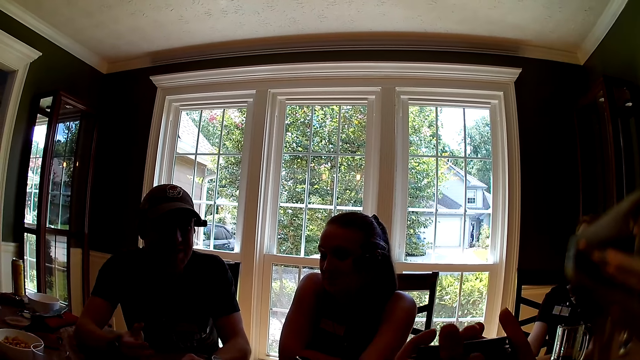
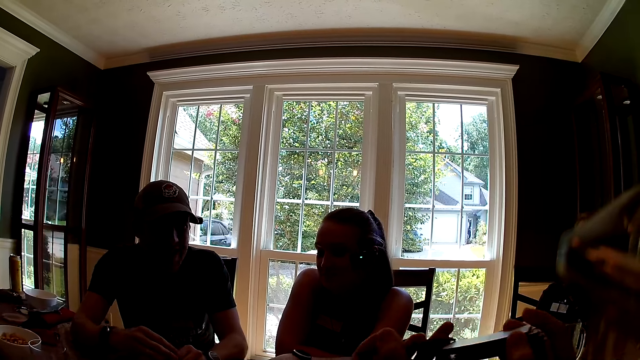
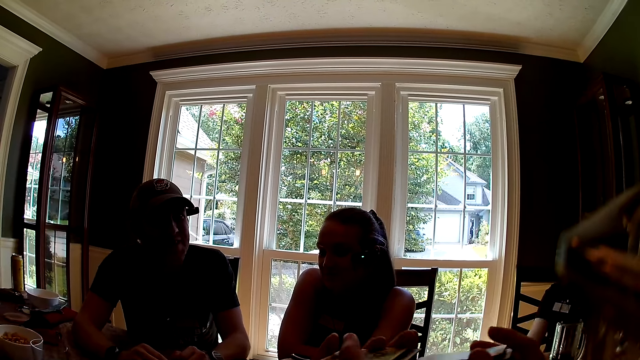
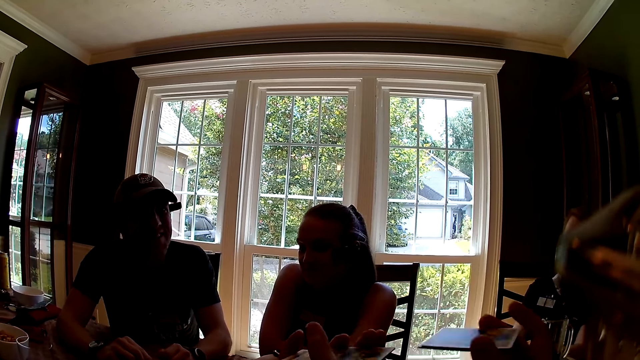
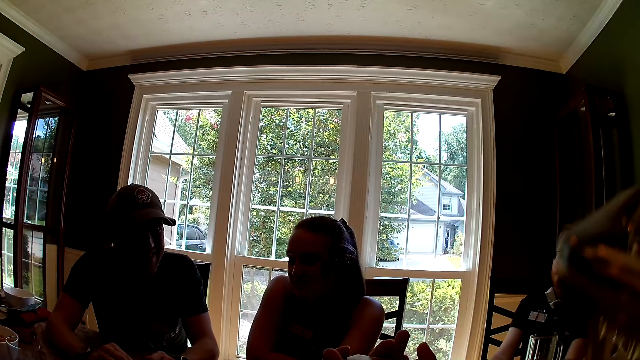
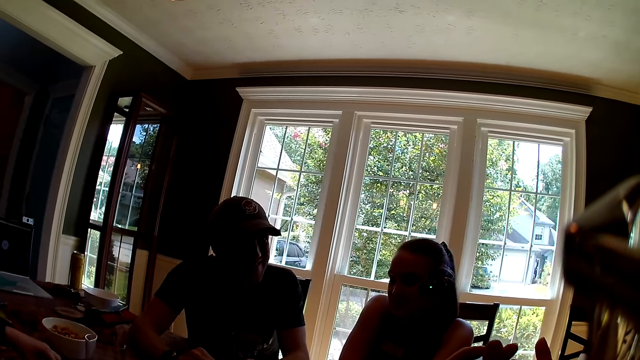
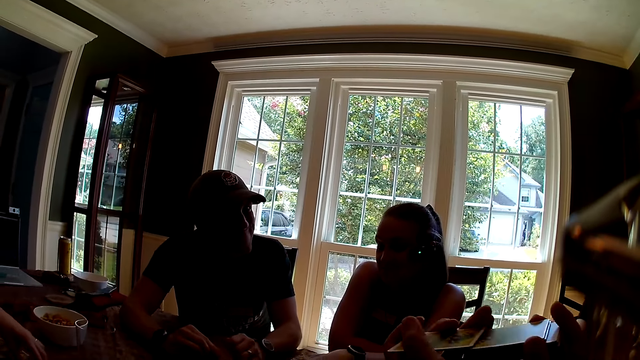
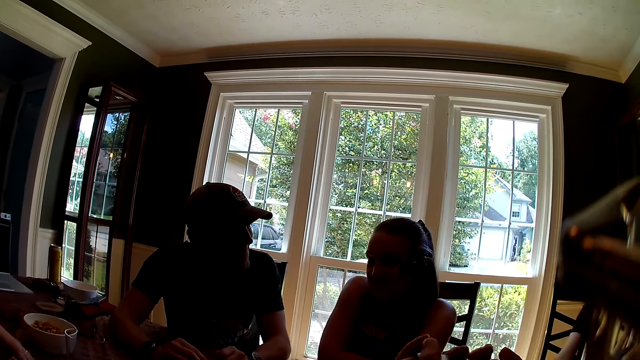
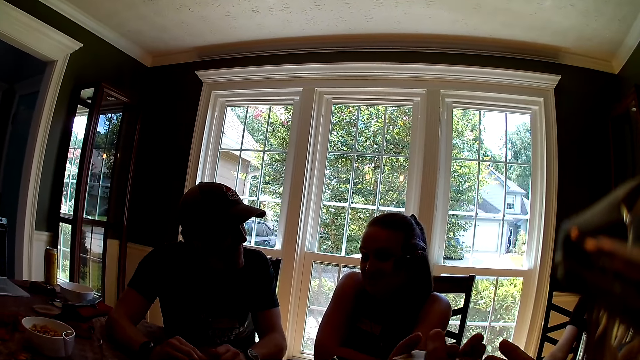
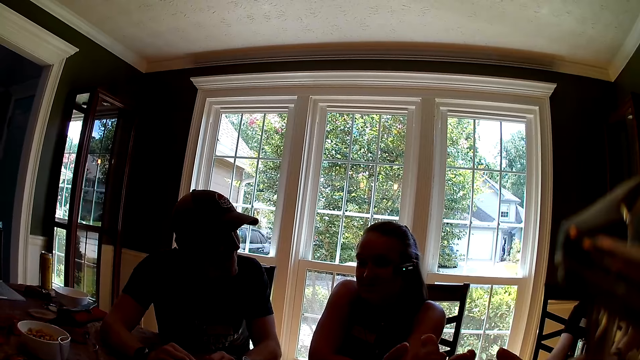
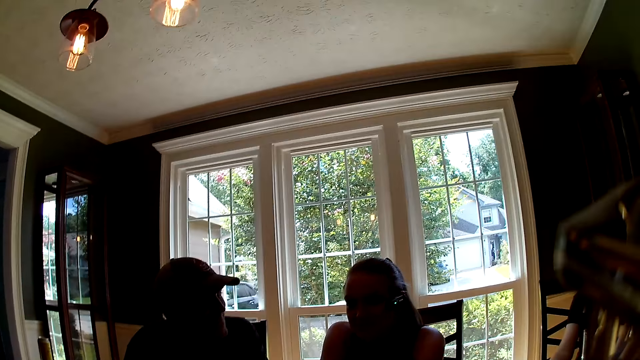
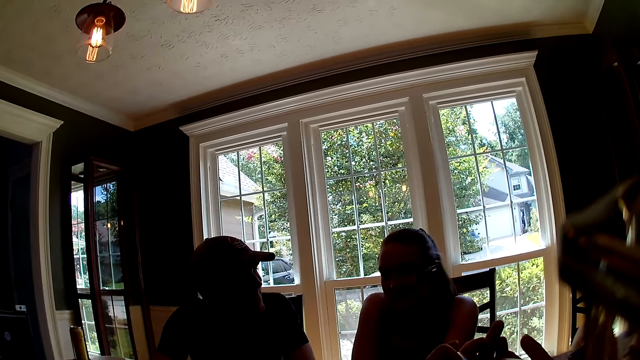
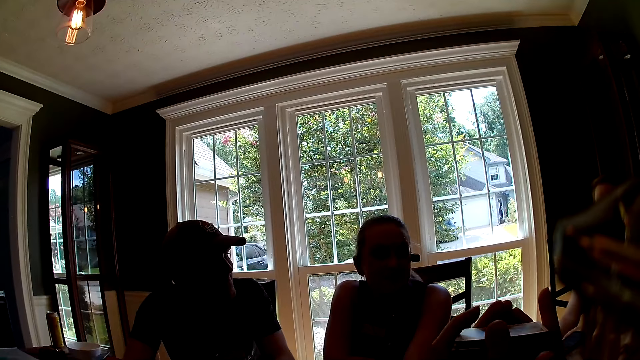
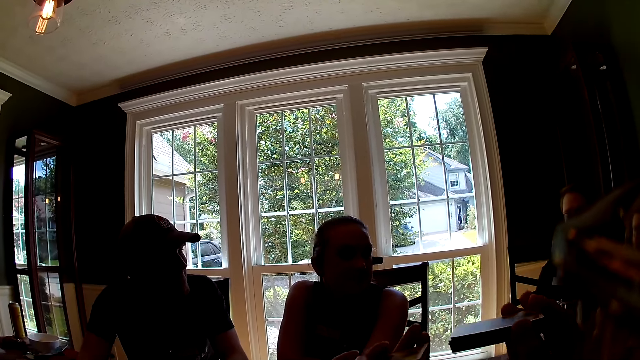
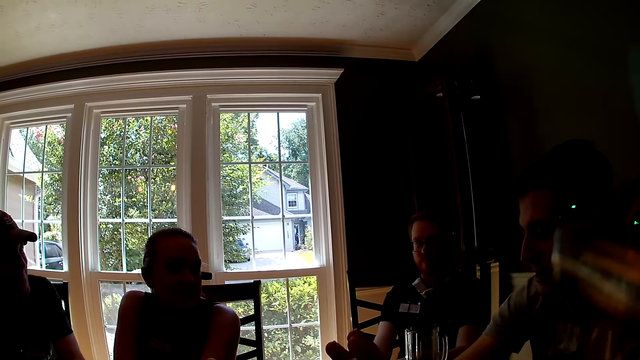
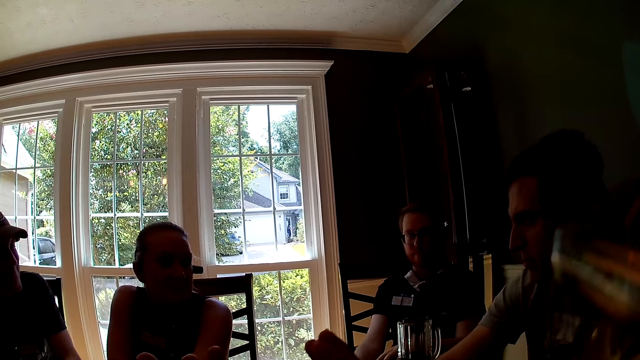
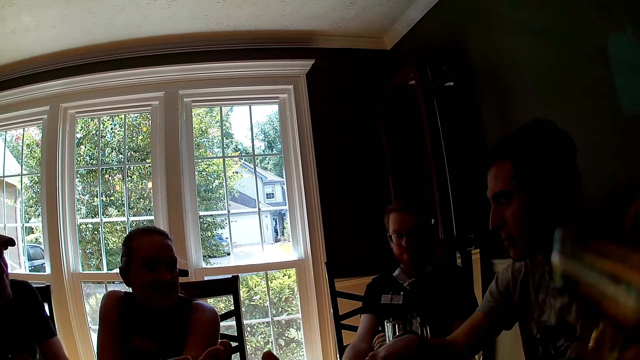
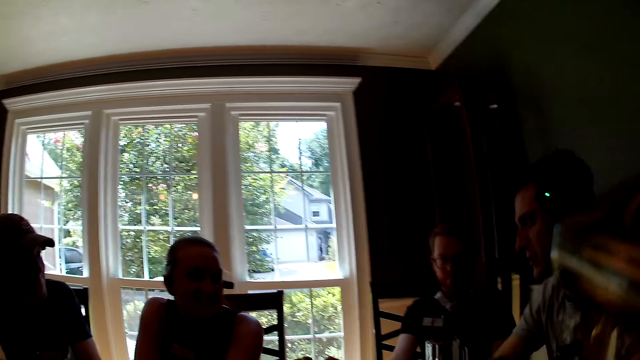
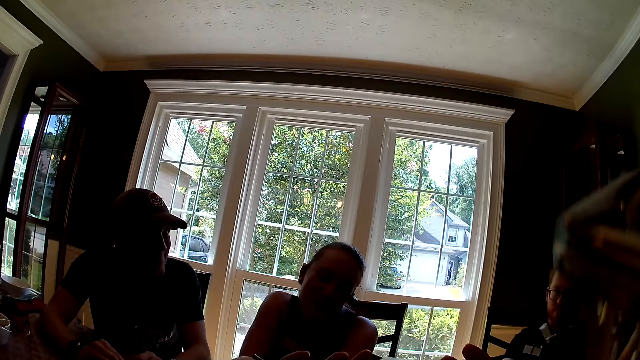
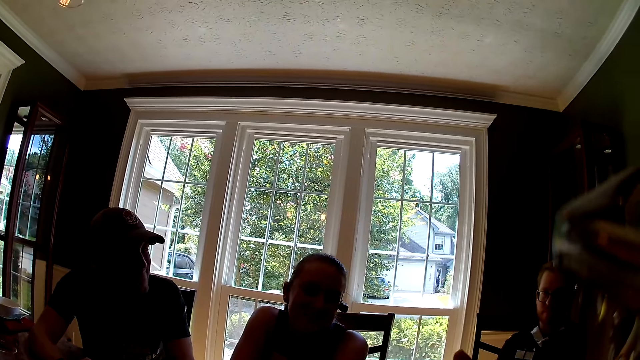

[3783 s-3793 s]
A lady interacts with a man. The camera wearer sorts cards. The lady interacts with the man. Another man interacts with the lady.

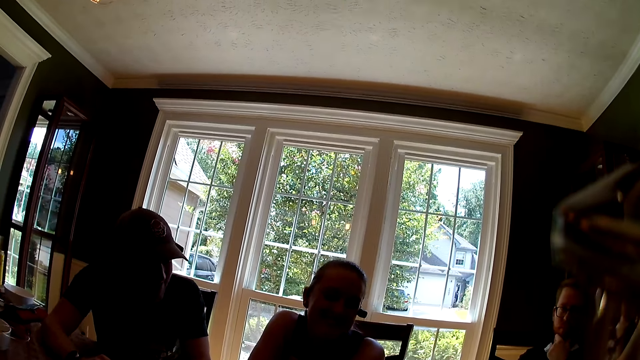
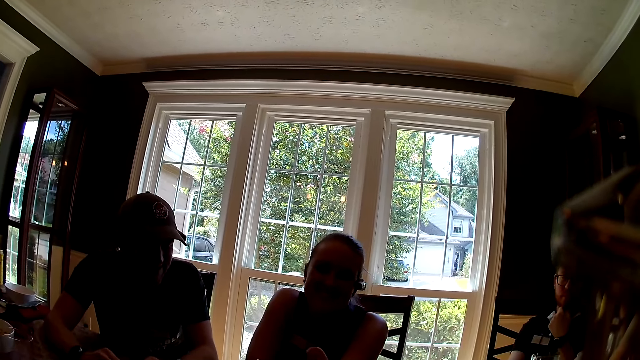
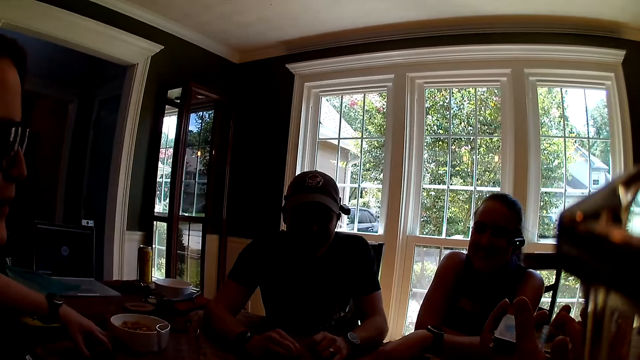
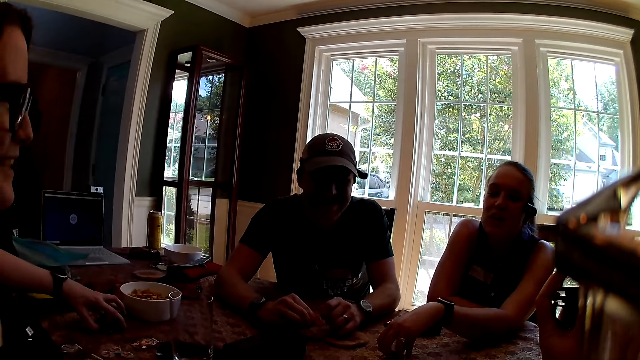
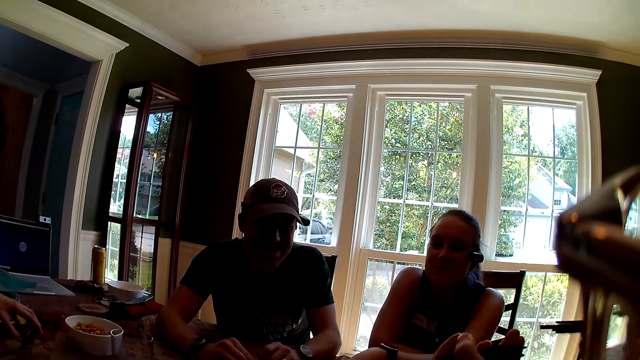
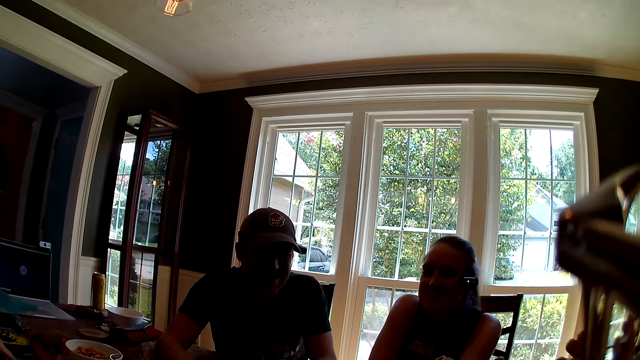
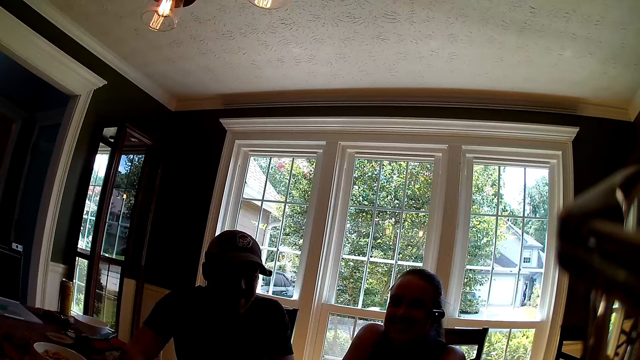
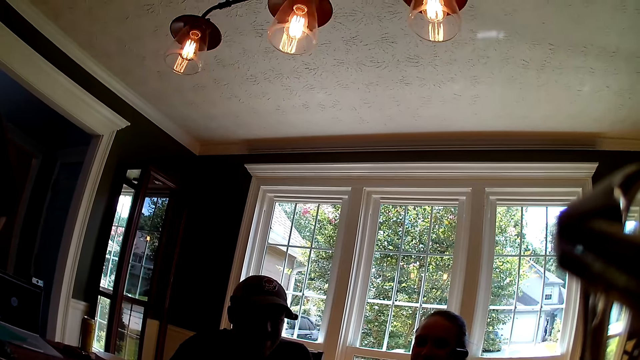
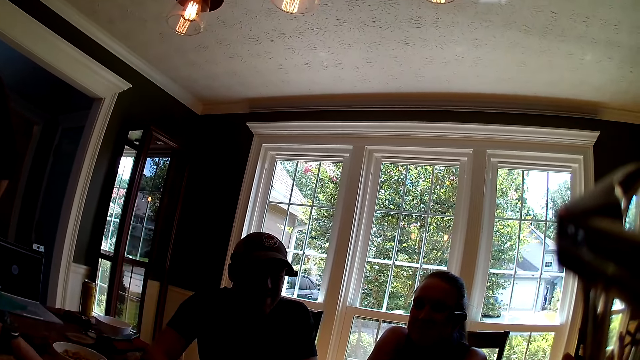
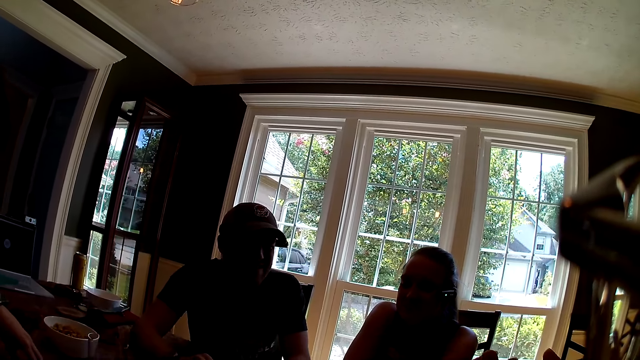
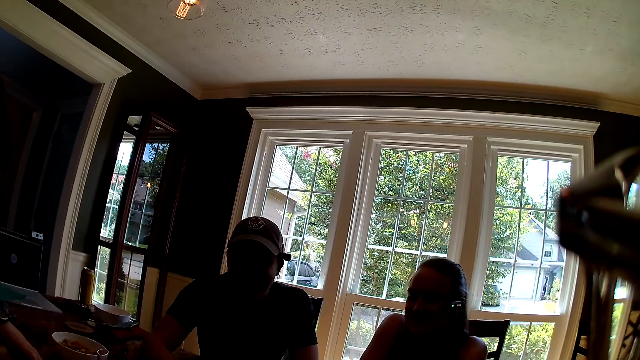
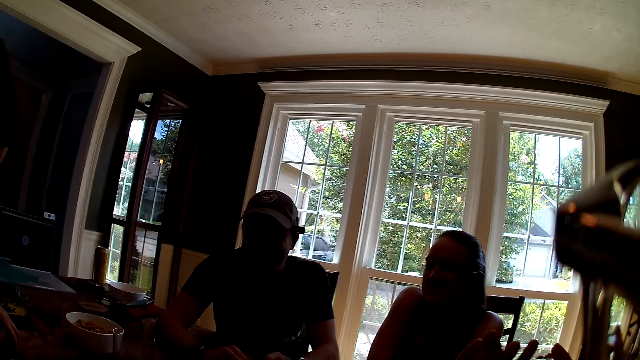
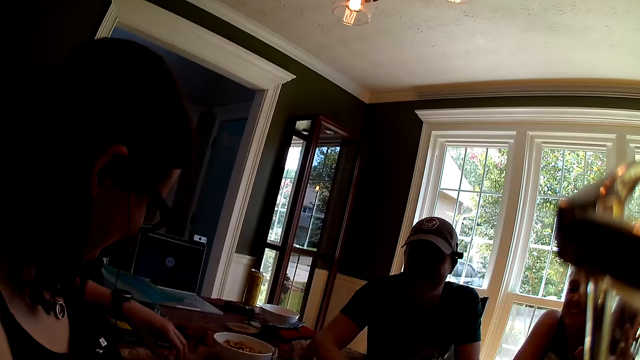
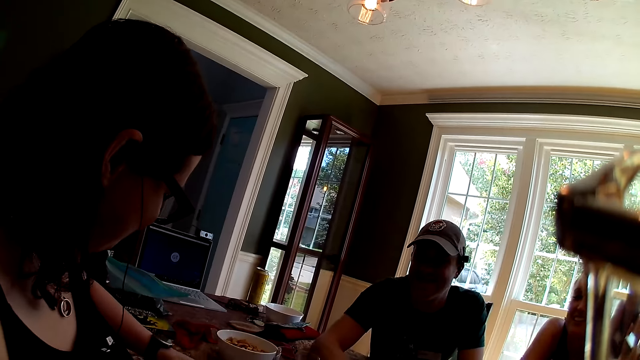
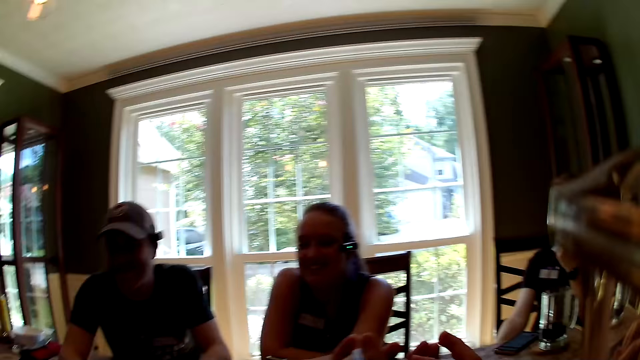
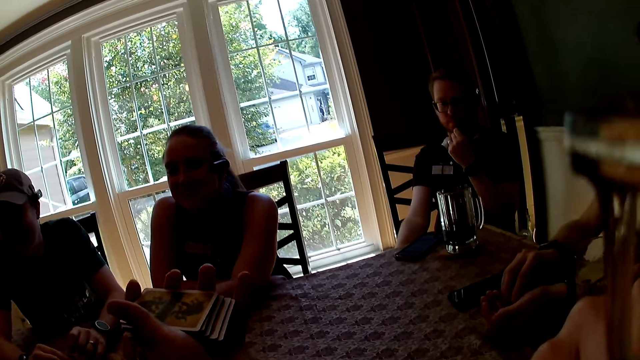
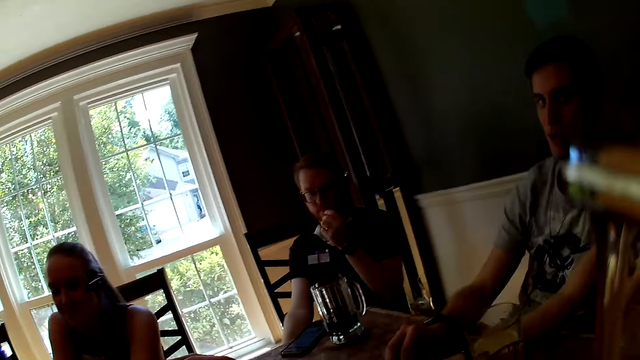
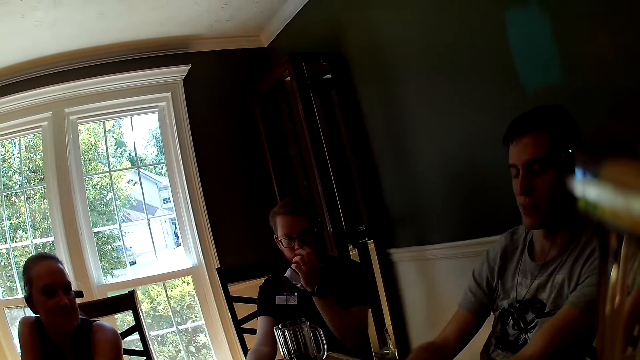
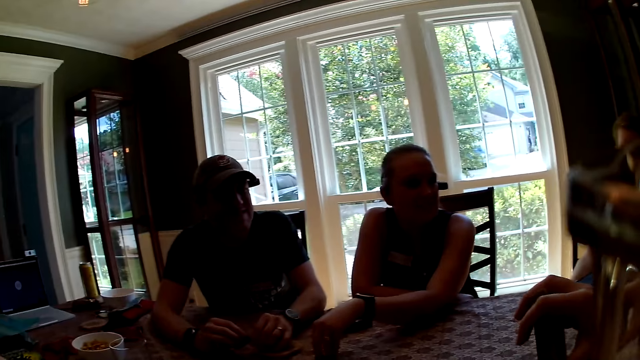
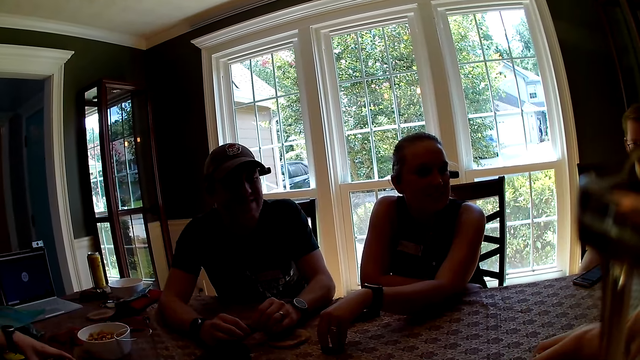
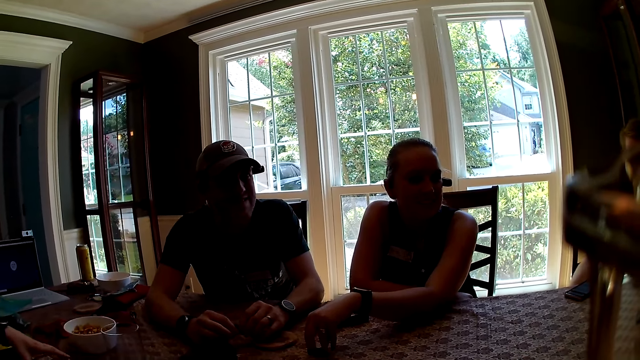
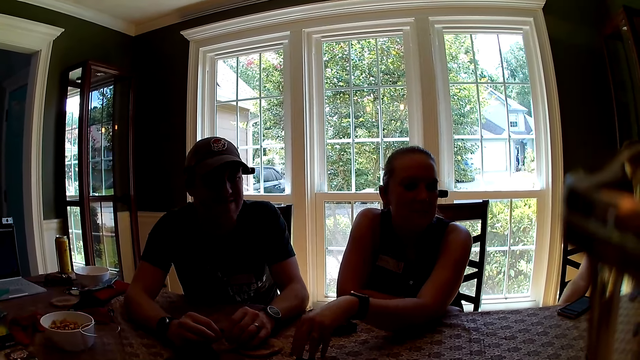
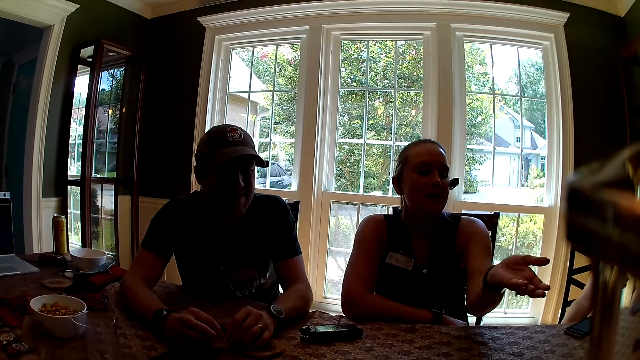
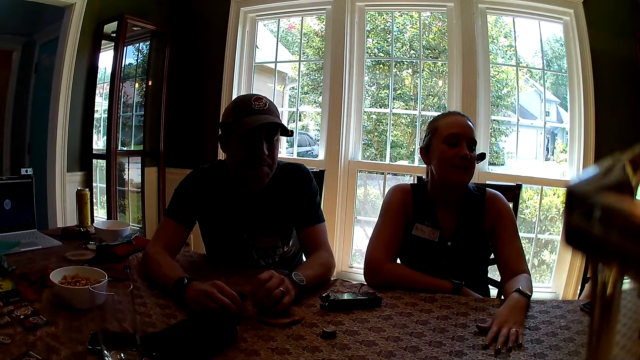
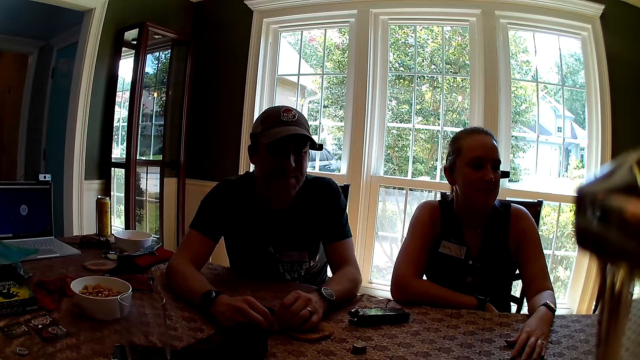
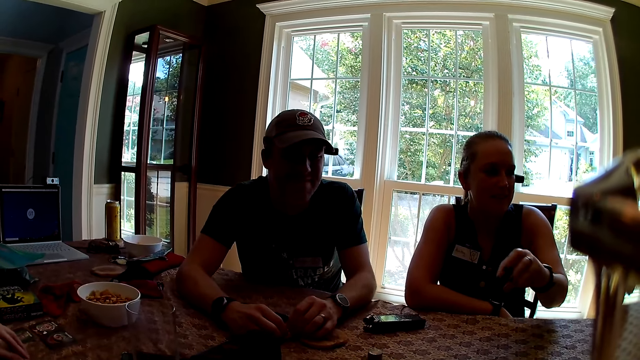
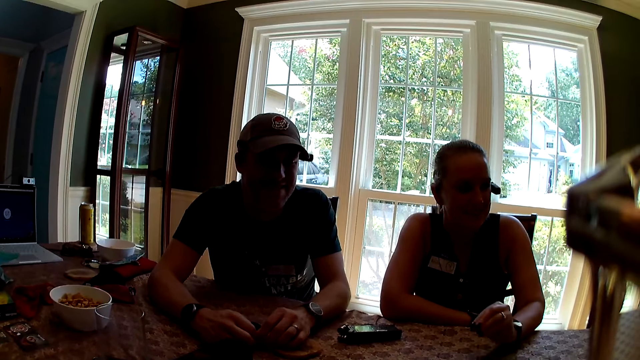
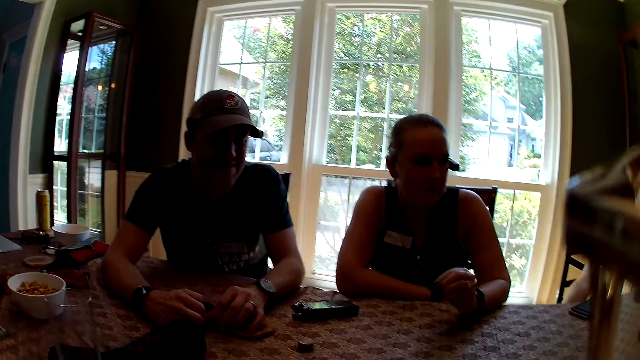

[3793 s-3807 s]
A lady interacts with another lady. A woman moves a card with her left hand. The camera wearer touches playing cards. They look around.
